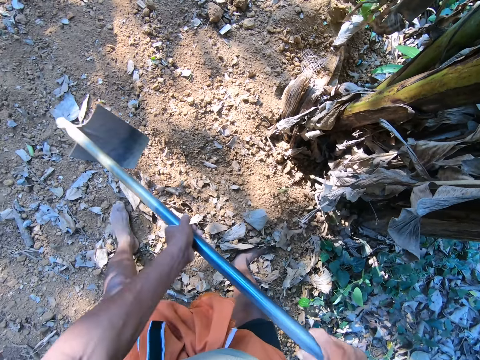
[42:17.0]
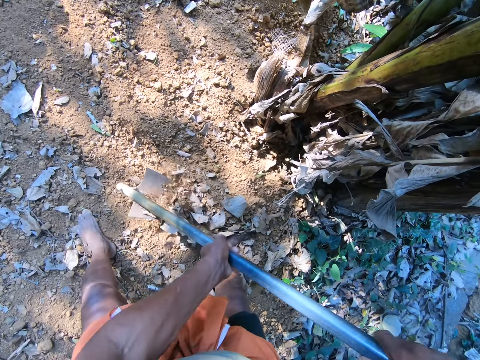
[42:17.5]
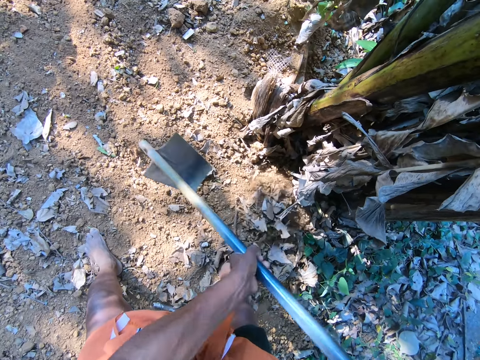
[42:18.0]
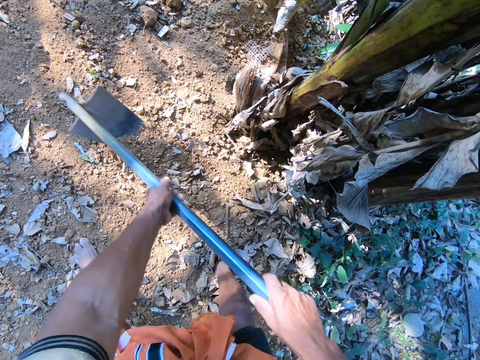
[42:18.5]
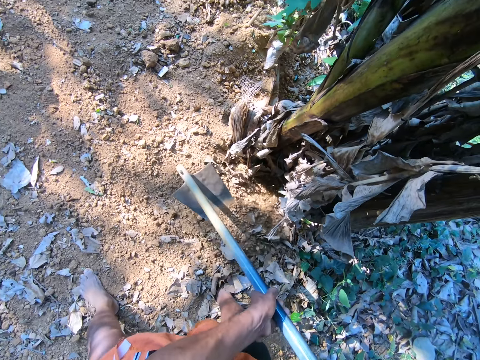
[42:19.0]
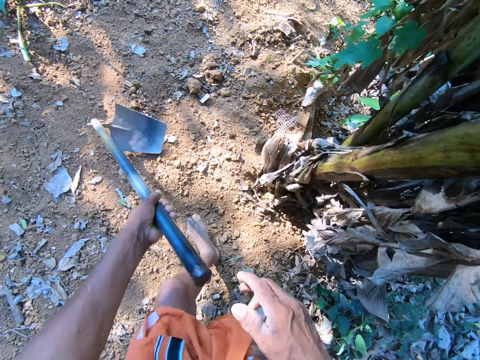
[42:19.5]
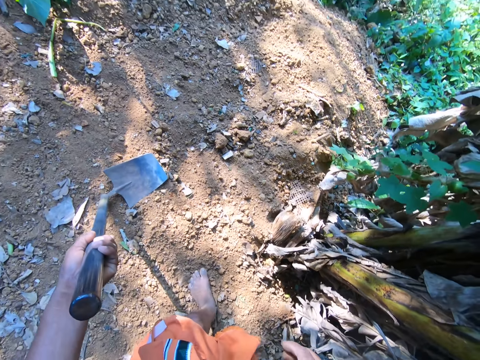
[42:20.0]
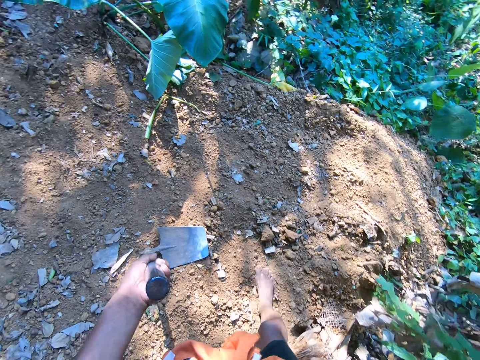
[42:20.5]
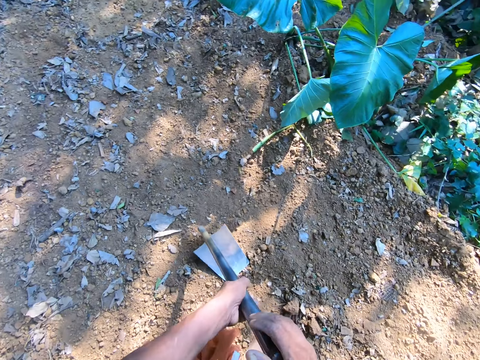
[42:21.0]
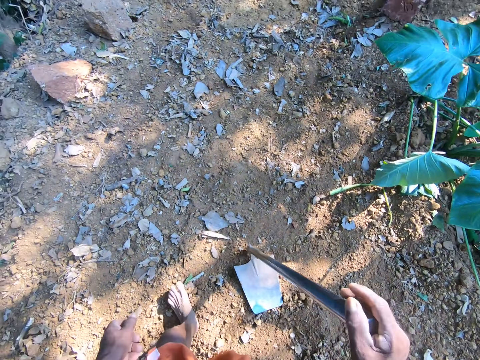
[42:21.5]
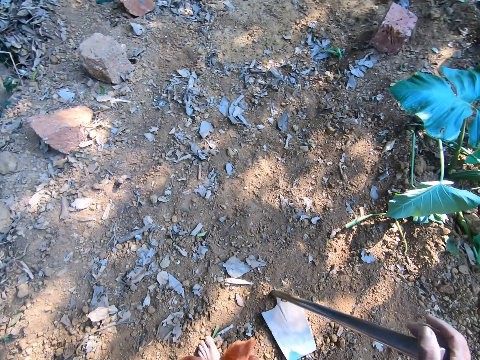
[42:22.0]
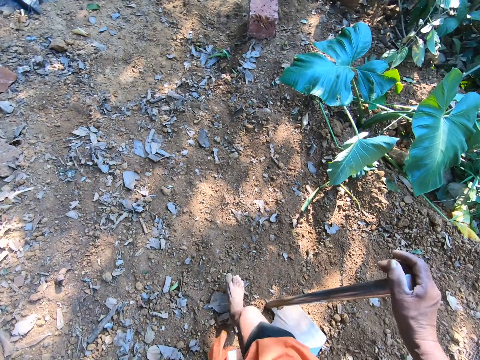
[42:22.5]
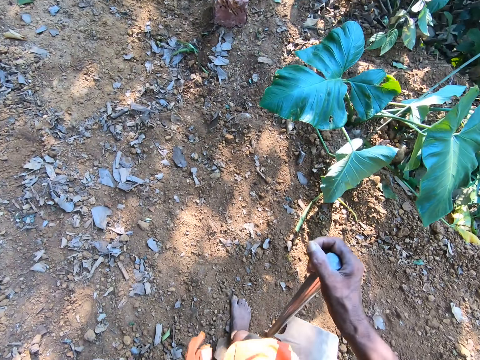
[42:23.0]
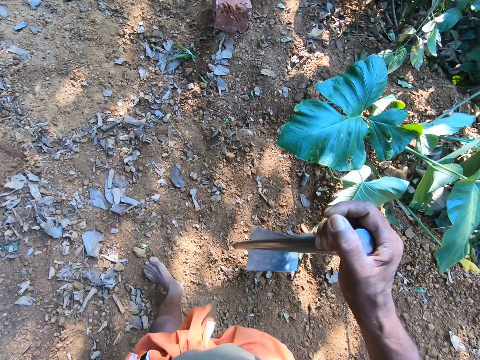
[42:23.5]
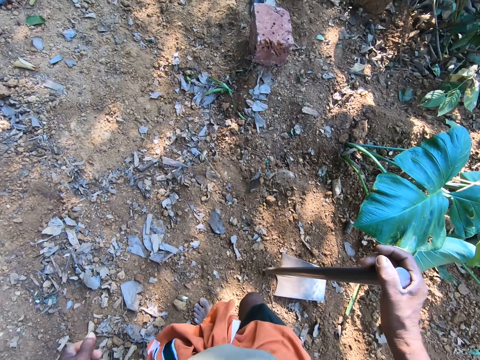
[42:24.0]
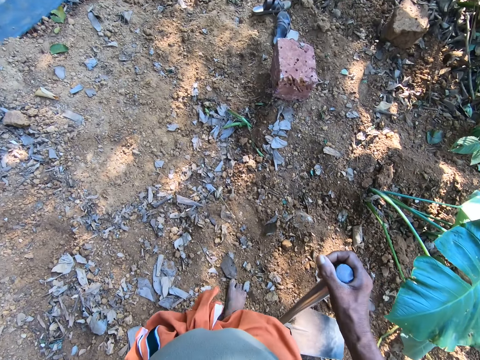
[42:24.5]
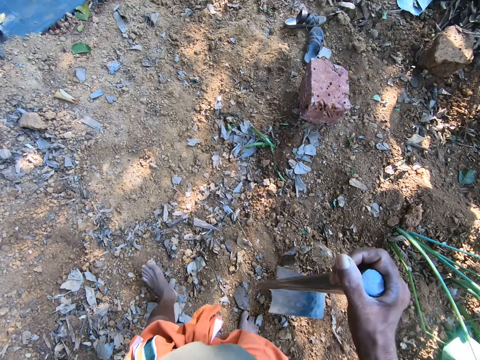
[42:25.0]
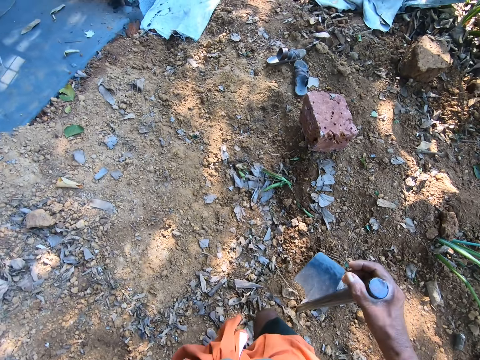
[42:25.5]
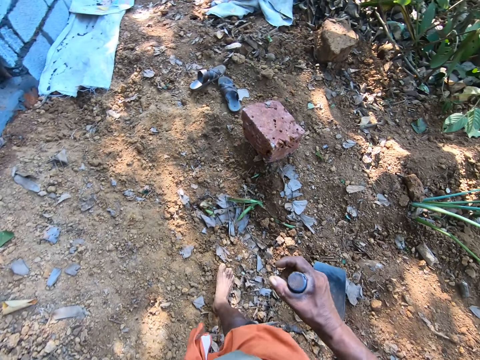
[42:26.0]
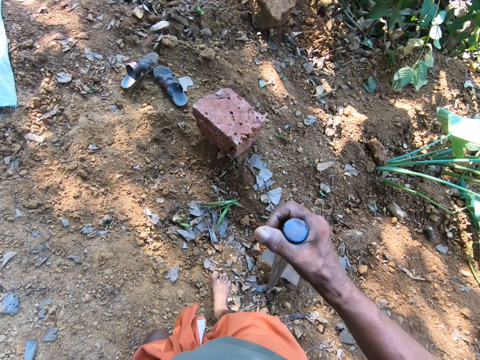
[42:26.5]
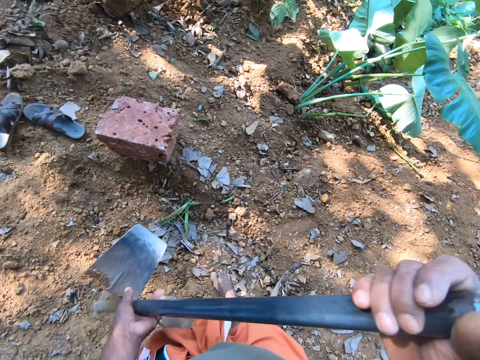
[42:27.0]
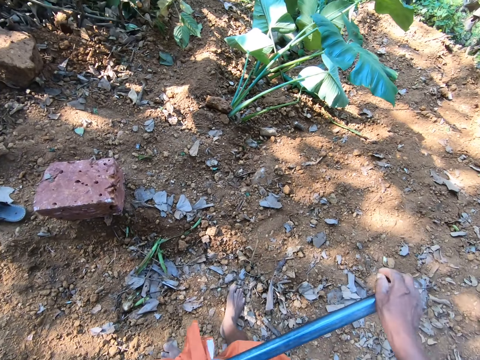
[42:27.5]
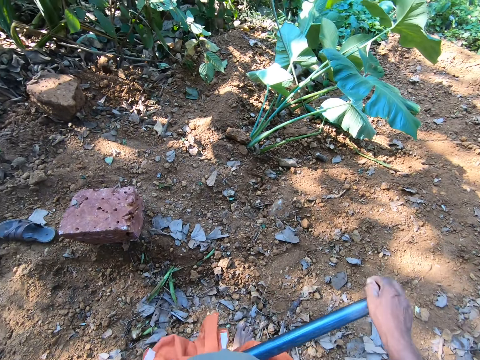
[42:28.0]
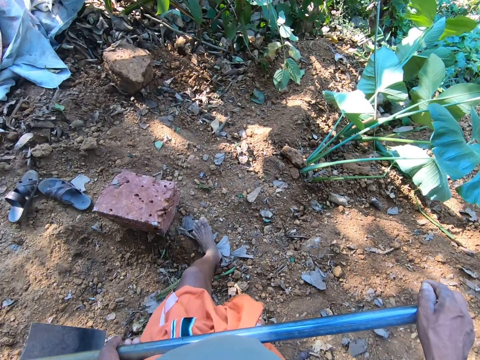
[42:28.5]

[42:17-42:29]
The camera wearer drops the digging hoe on the ground with his left hand. He walks with the hoe. He passes the digging hoe from his left hand to his right hand. He hits the ground with the digging hoe in his right hand. He hits the ground again. He holds the digging hoe with his hands.

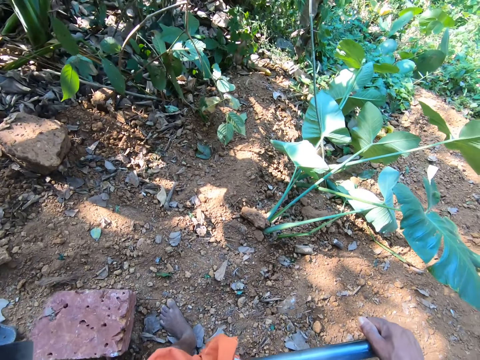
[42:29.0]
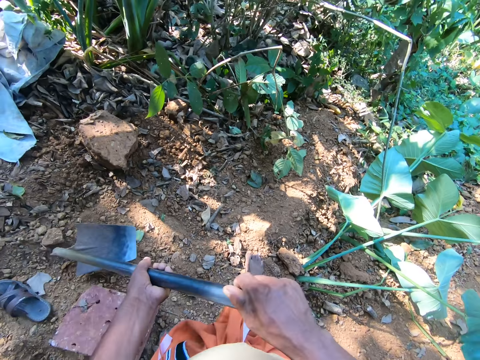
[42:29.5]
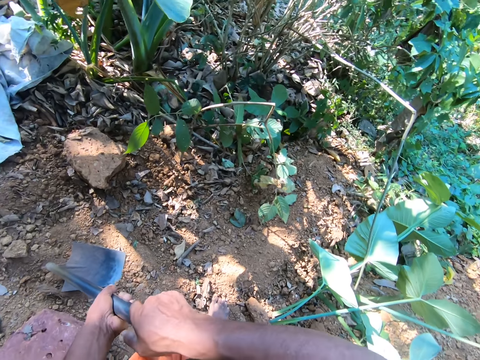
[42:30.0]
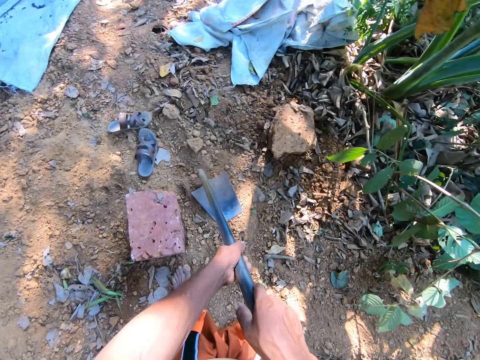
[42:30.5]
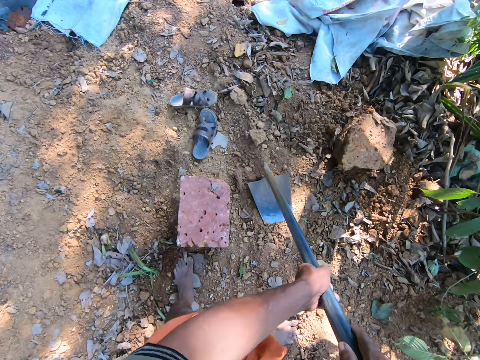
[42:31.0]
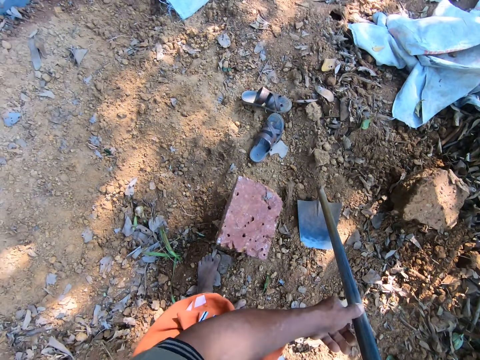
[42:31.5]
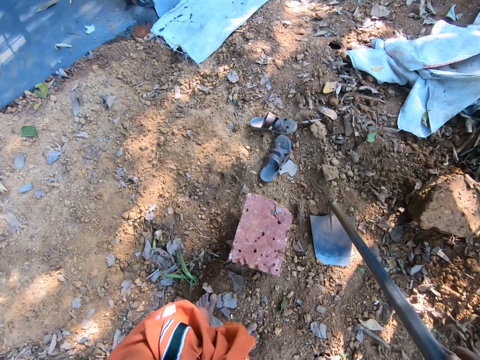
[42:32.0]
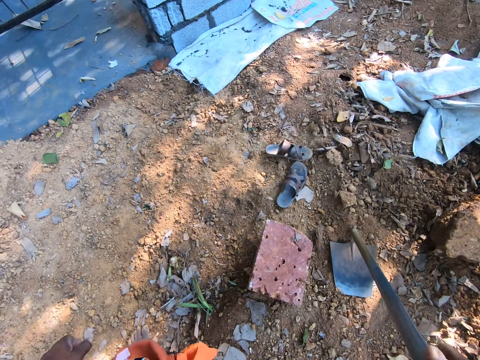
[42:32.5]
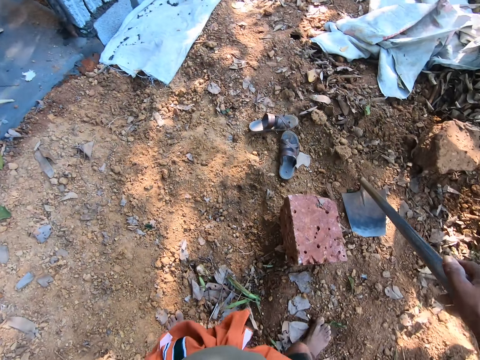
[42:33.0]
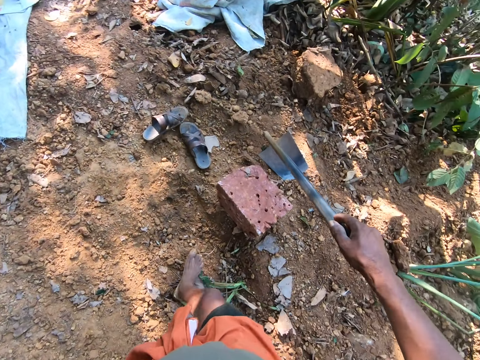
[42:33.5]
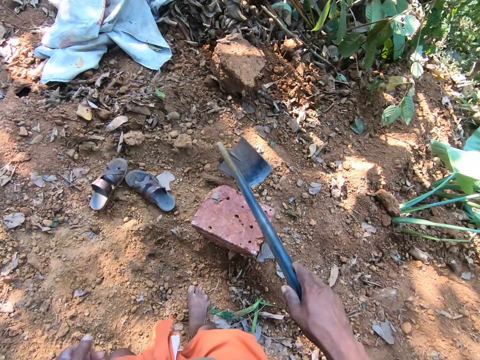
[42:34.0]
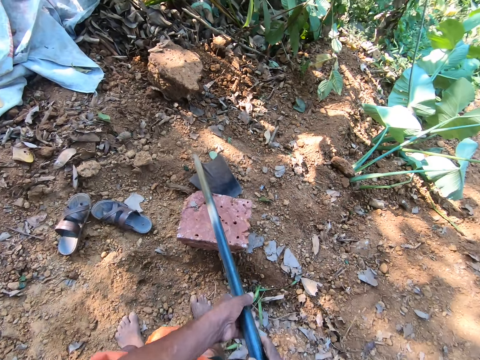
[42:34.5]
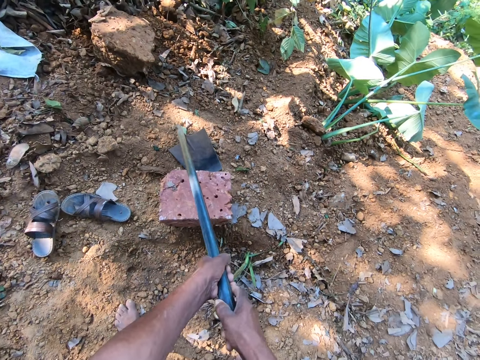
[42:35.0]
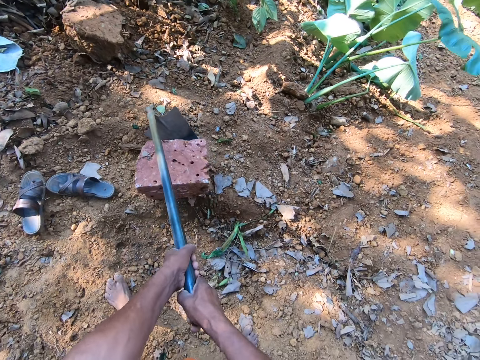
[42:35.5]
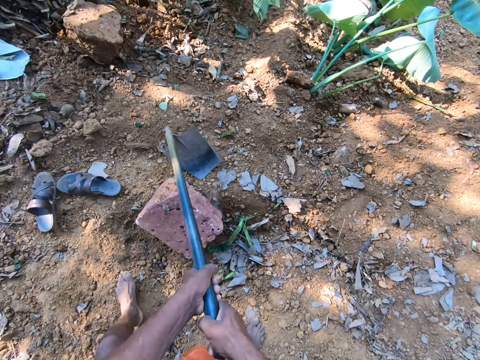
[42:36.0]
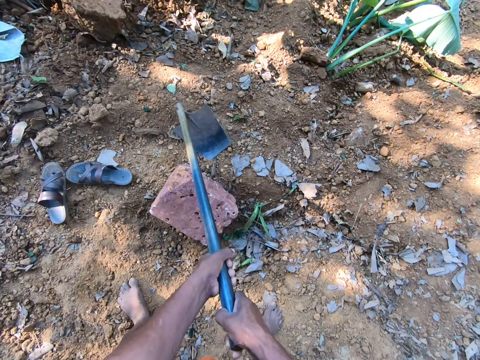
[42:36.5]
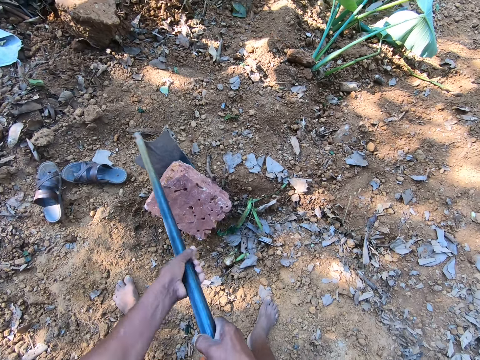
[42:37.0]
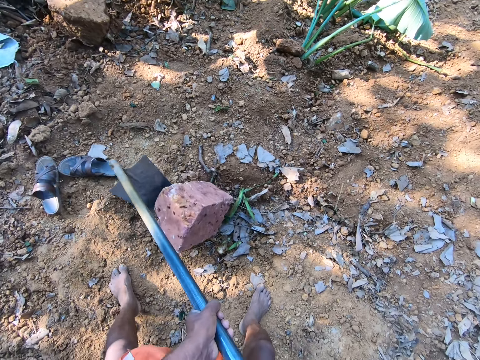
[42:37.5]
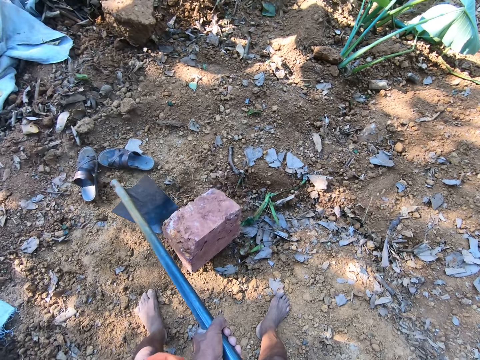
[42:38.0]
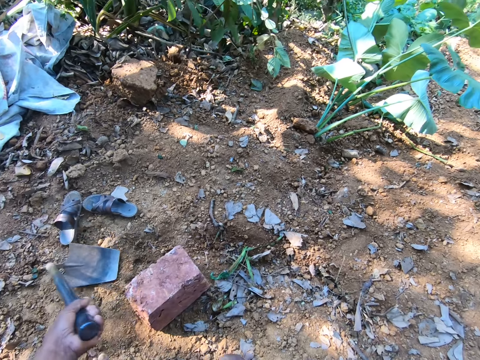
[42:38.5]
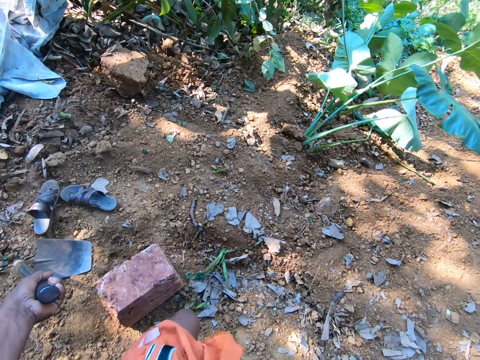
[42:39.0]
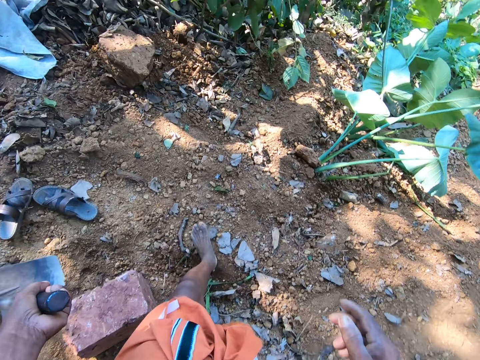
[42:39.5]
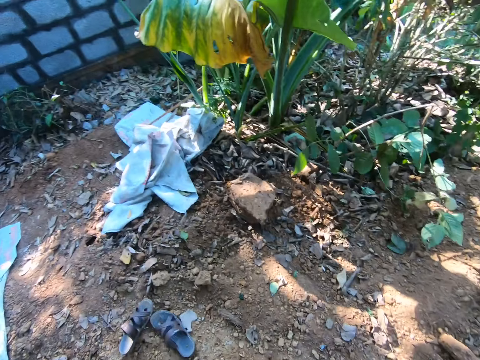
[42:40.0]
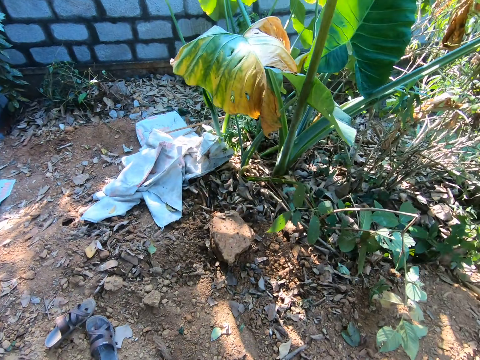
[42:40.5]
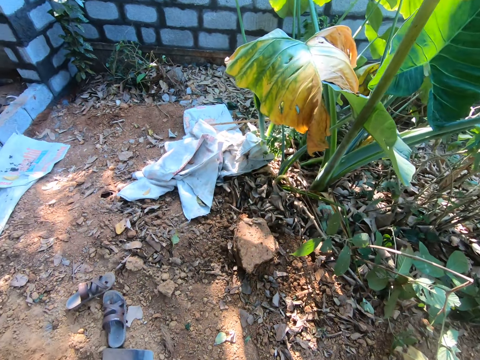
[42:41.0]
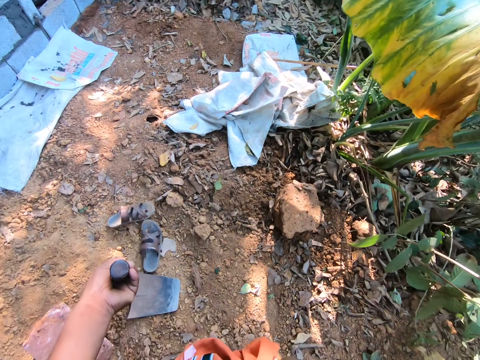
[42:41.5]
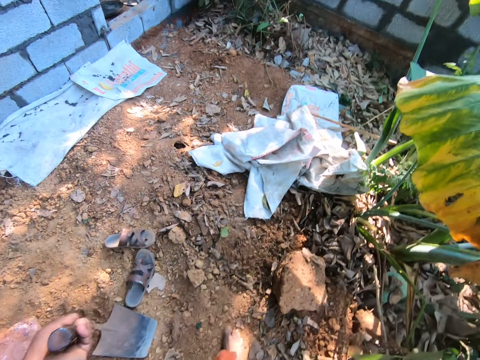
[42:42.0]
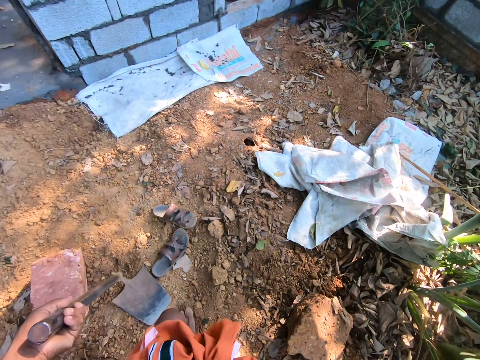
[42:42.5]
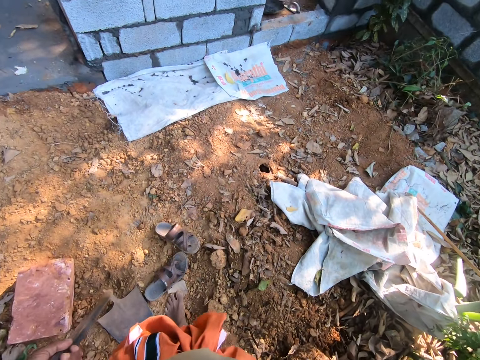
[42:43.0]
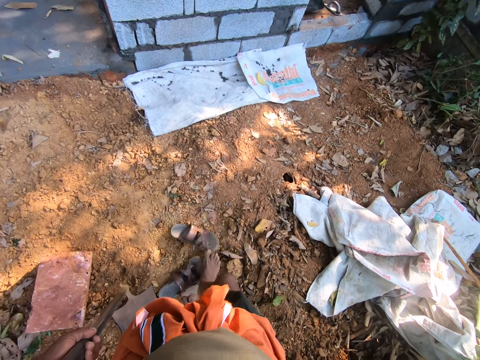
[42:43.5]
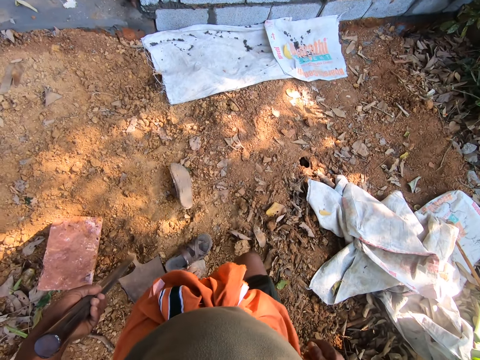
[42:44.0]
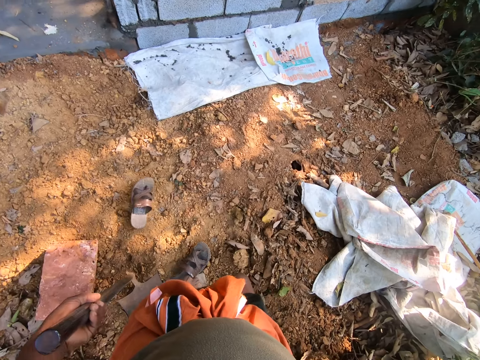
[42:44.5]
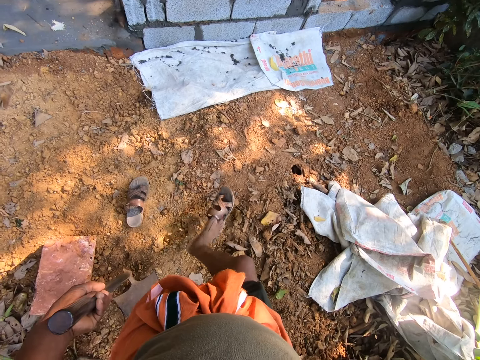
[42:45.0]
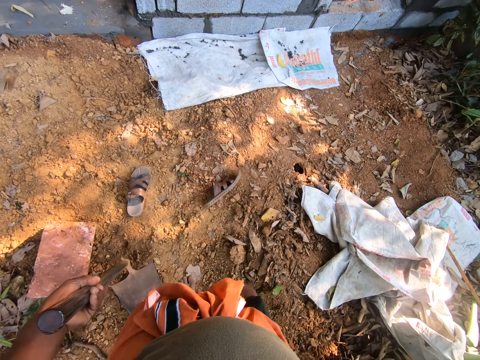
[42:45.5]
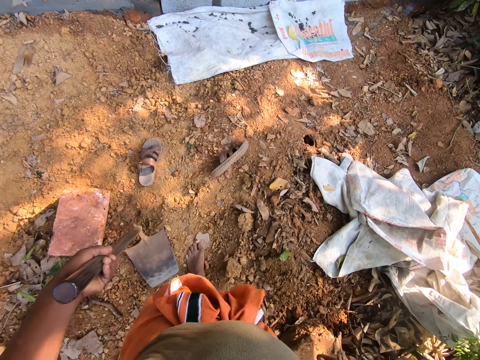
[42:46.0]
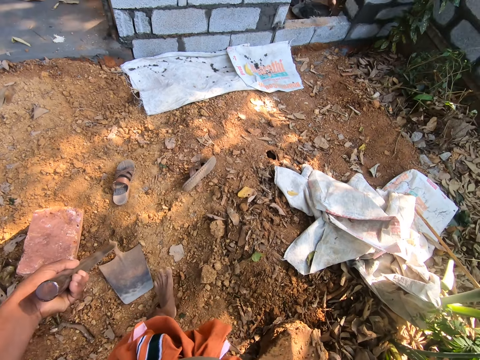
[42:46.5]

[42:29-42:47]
The camera wearer hits the ground with the digging hoe in his hands. He holds the digging hoe with his right hand. He sings. He holds the digging hoe with his hands. He moves a rock with the hoe in his hands. He lifts the rock with the hoe. He holds the digging hoe with his left hand. He removes soil from the sandals. He kicks the sandals on the ground with his right foot. He does so again.
